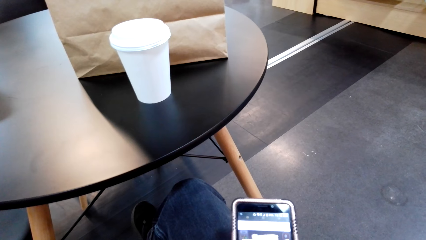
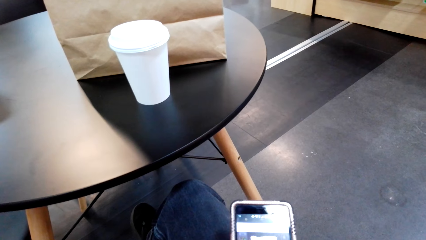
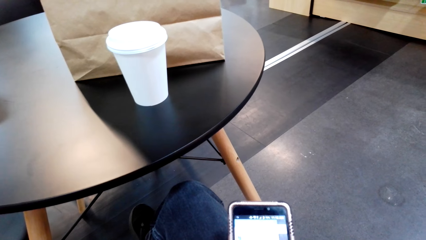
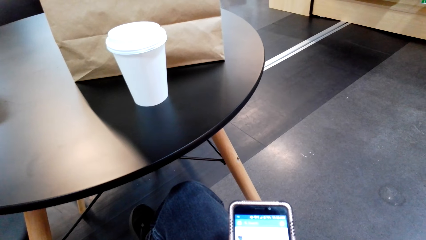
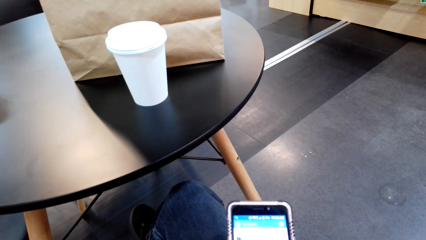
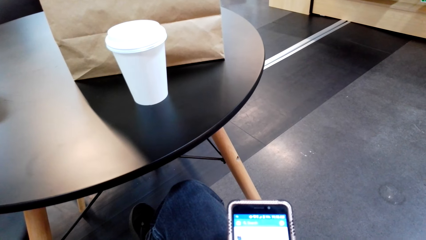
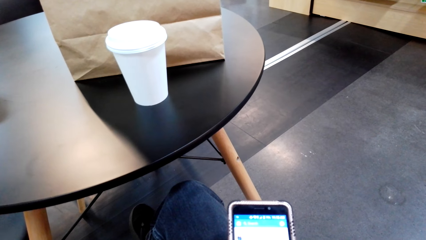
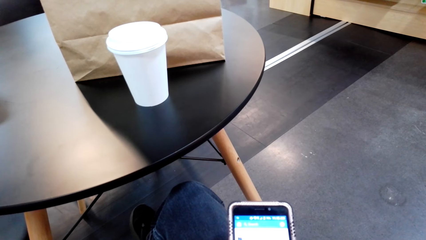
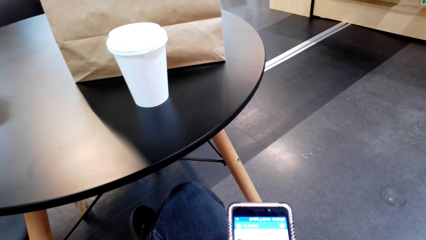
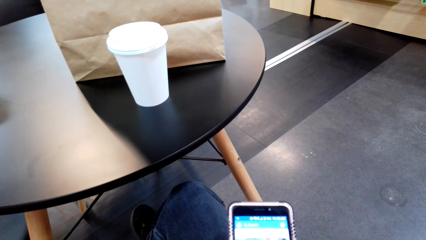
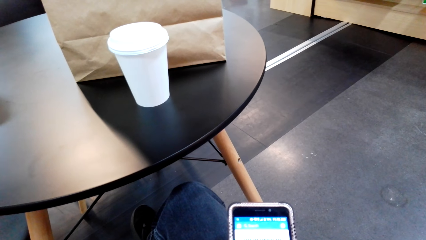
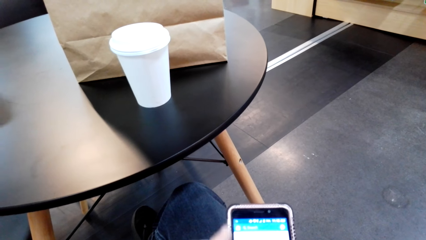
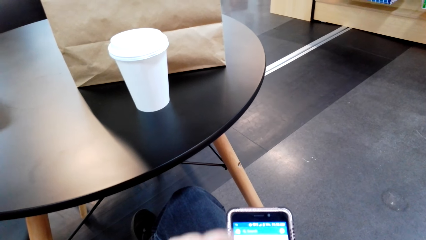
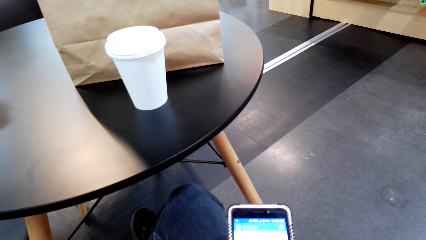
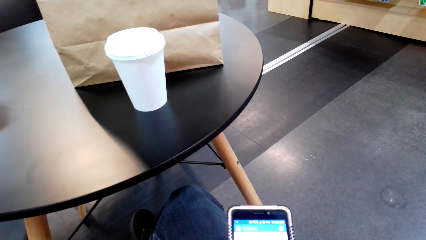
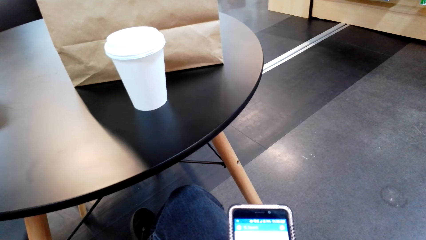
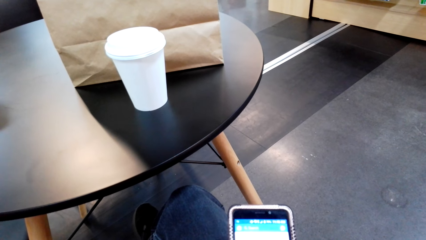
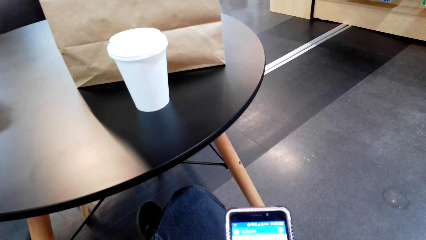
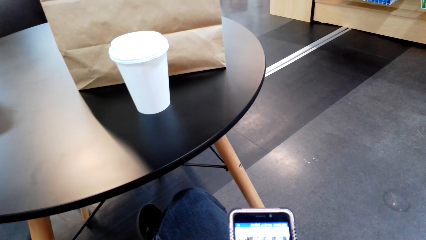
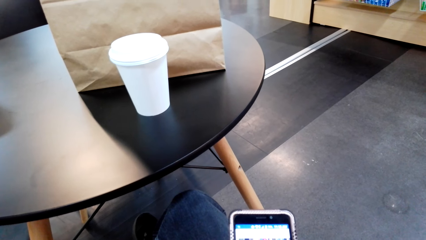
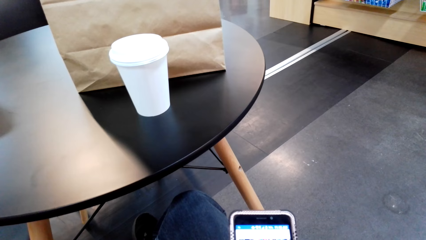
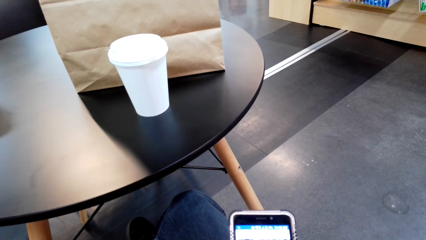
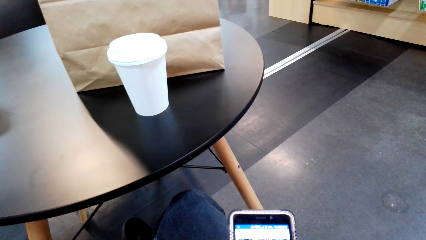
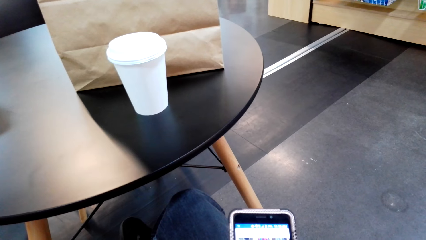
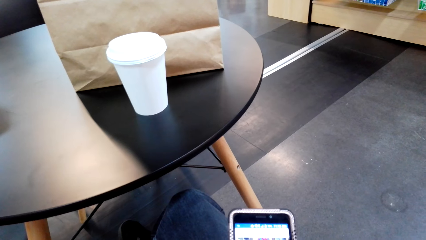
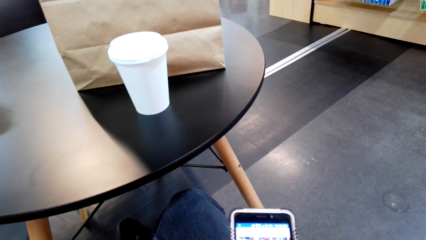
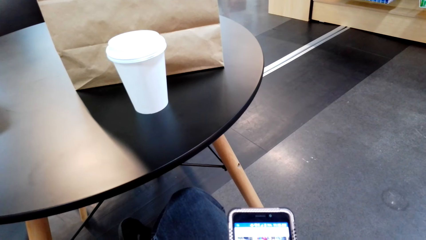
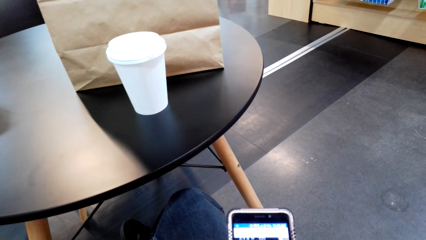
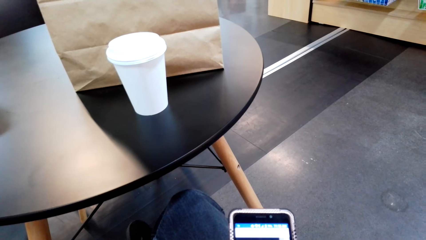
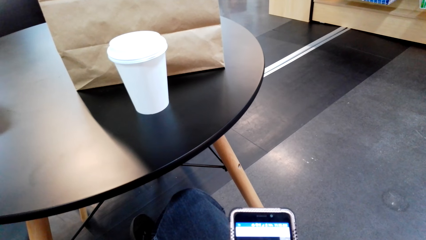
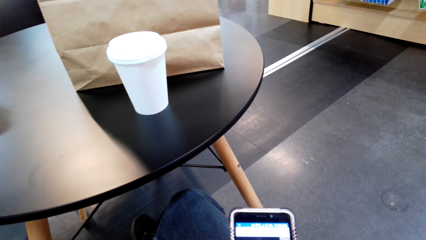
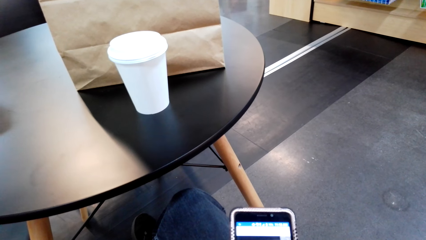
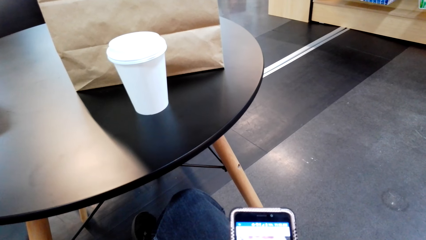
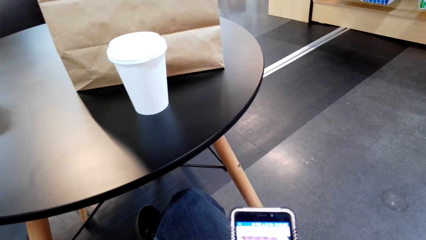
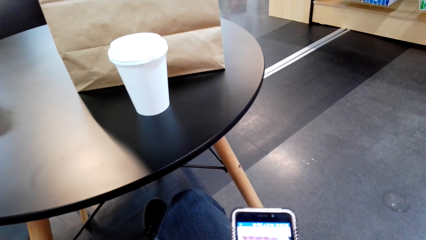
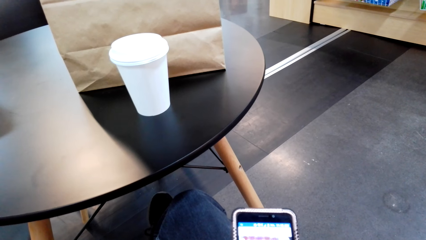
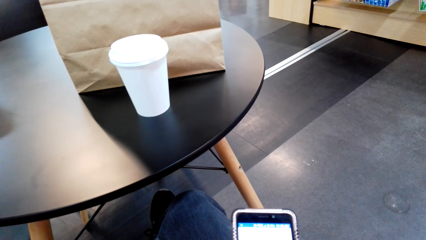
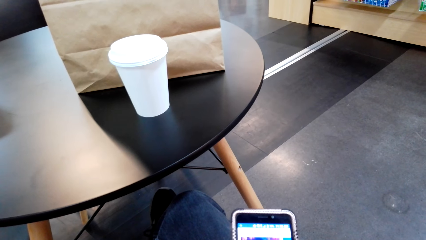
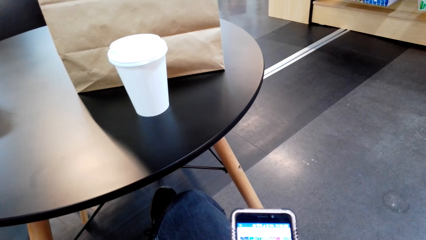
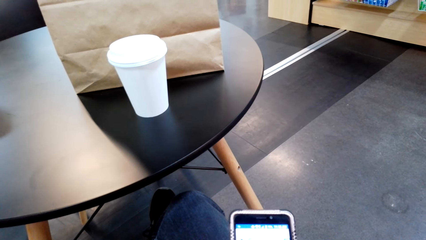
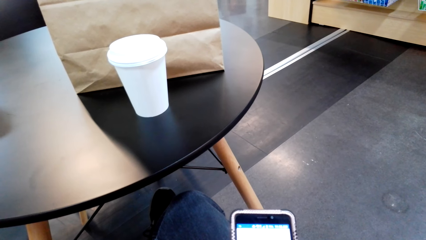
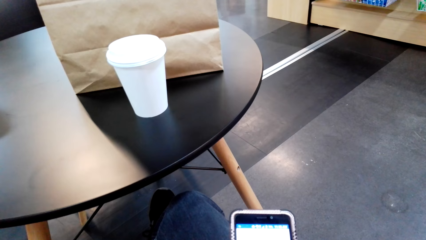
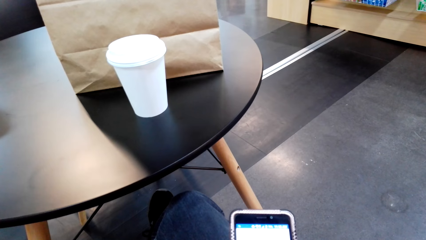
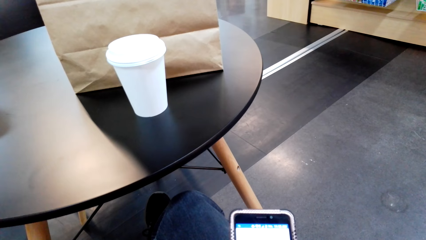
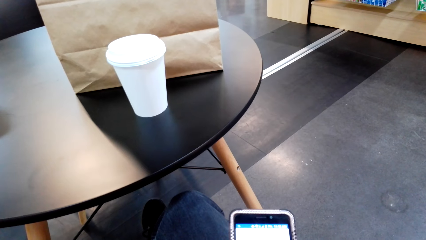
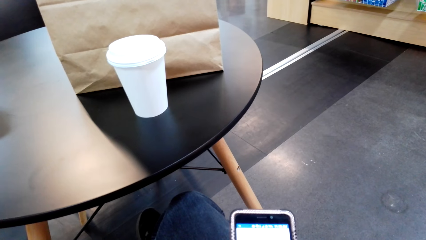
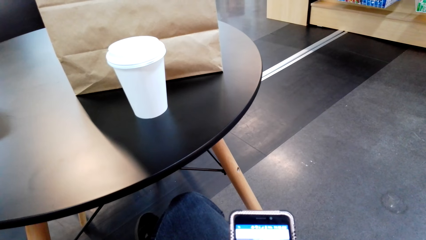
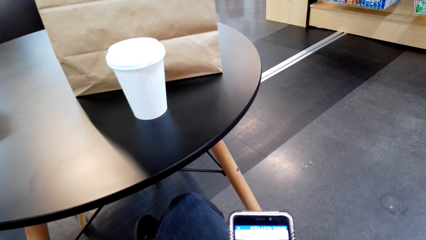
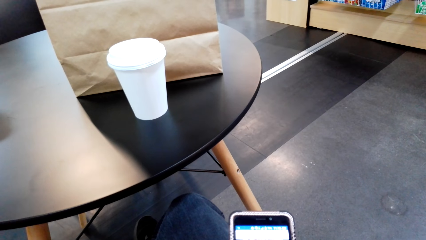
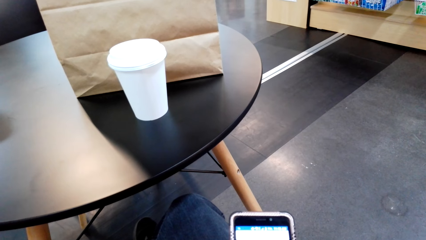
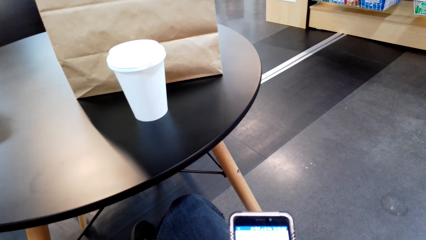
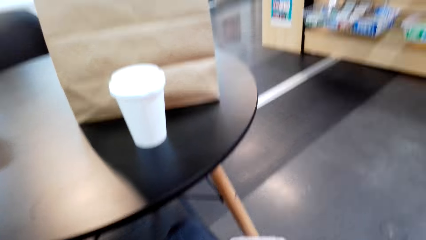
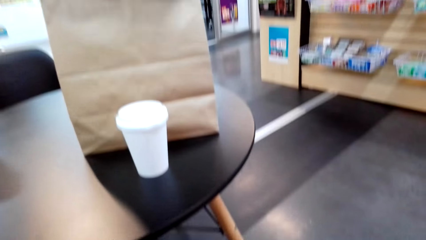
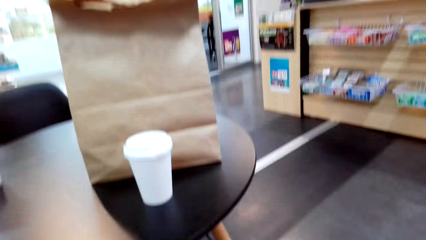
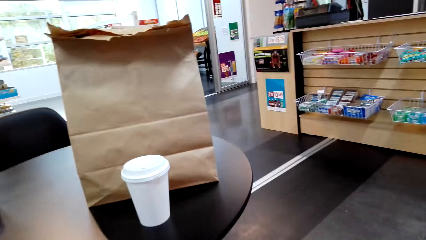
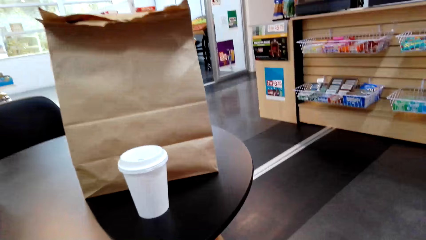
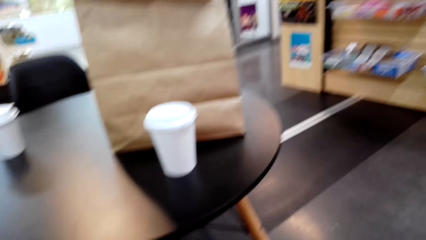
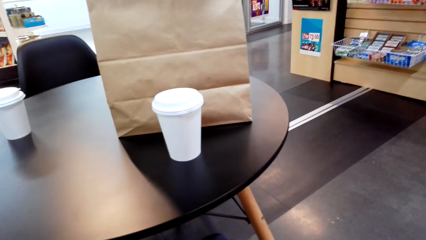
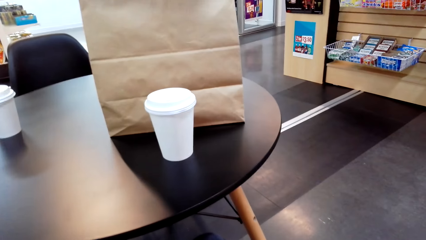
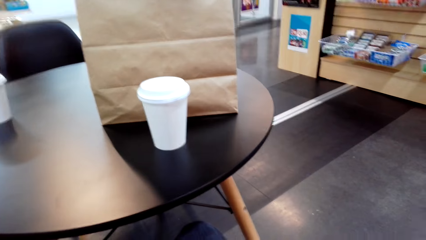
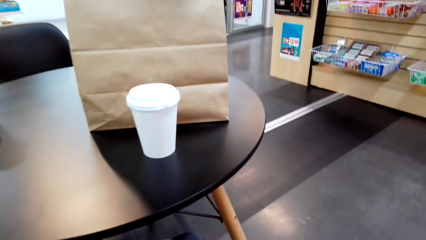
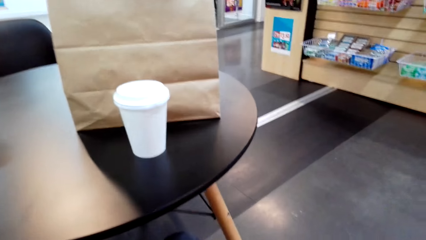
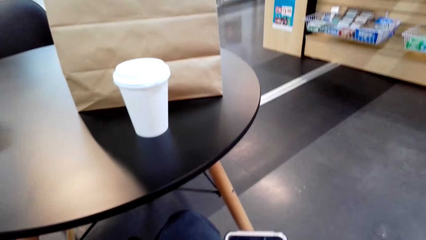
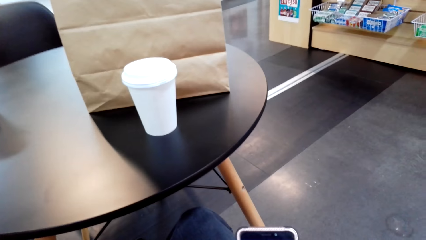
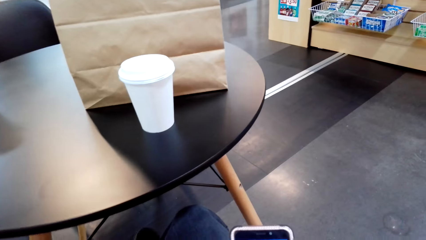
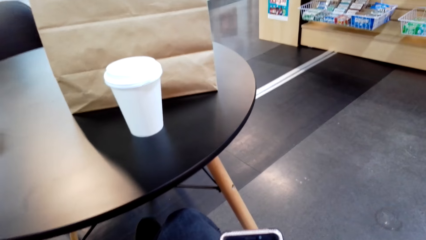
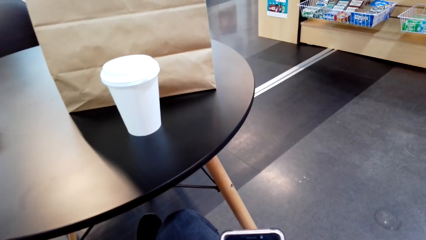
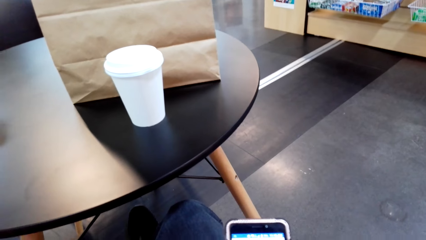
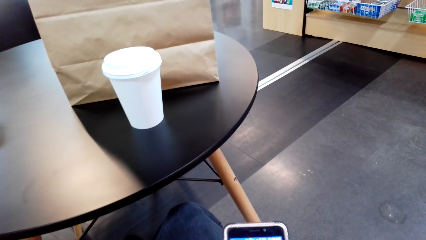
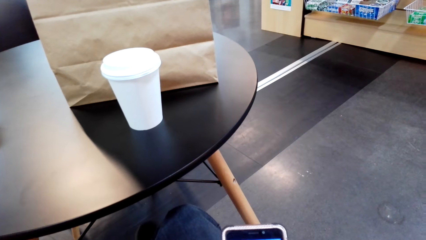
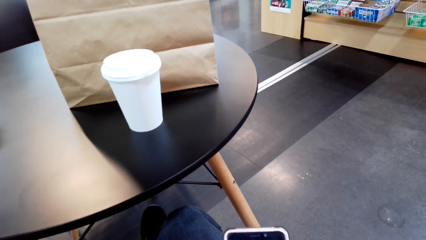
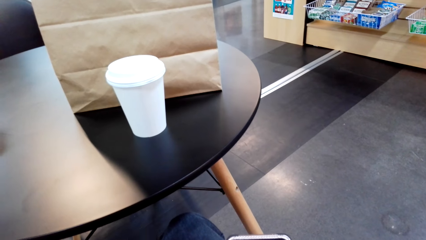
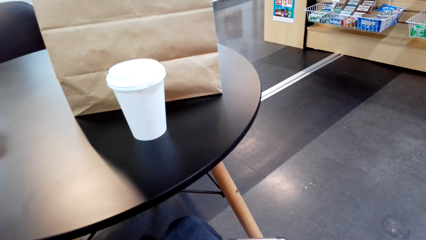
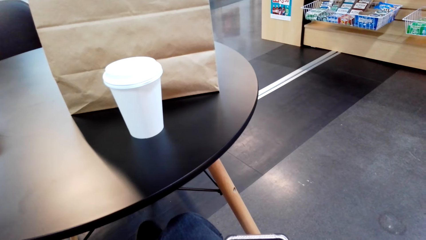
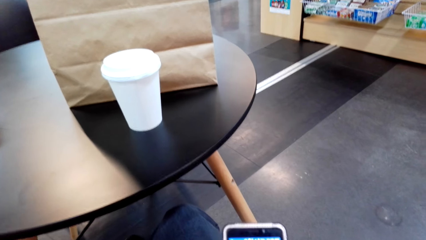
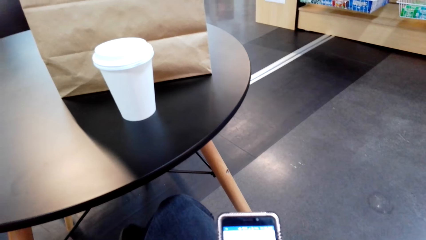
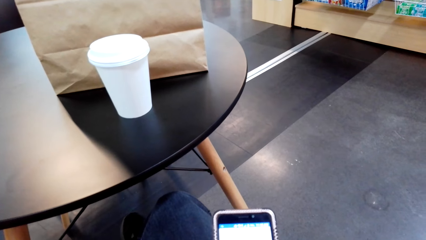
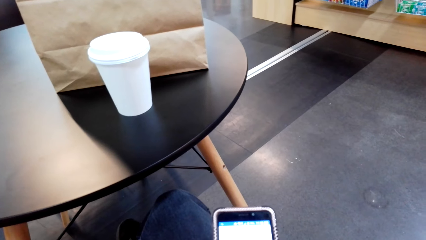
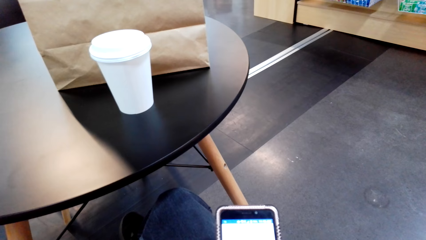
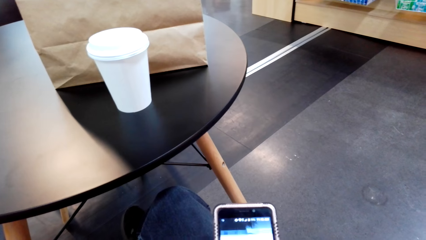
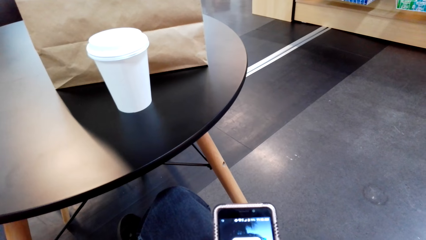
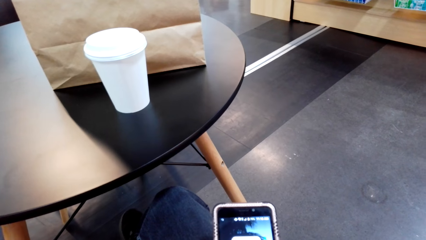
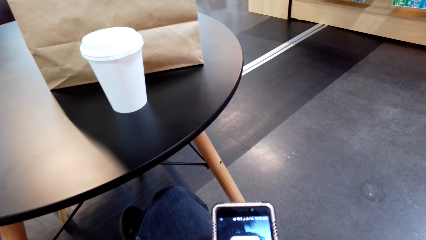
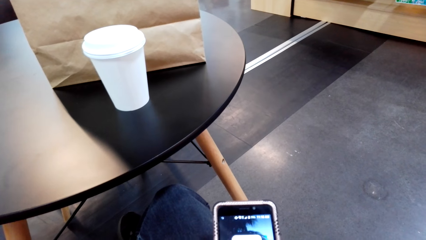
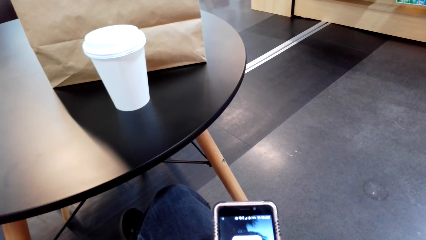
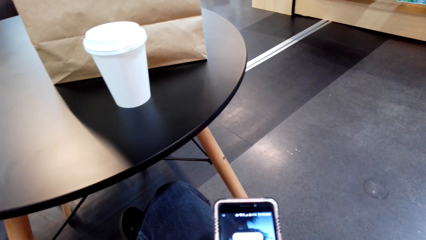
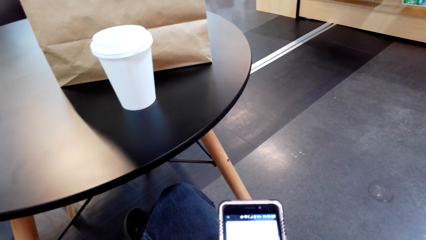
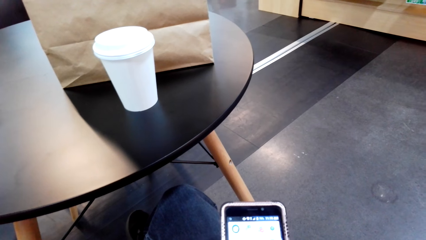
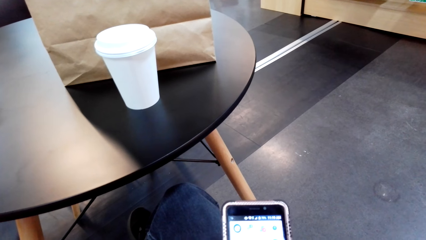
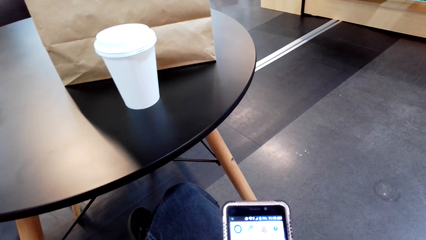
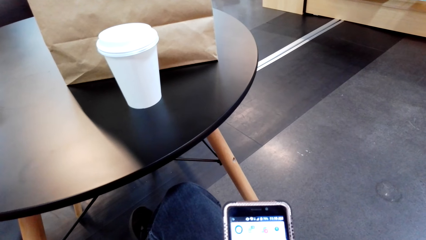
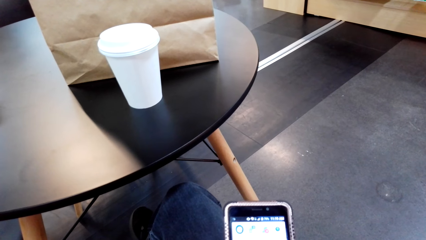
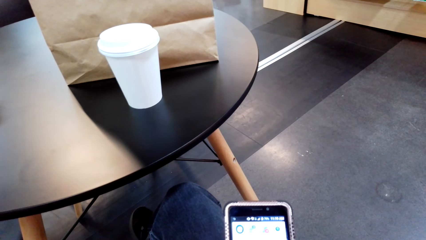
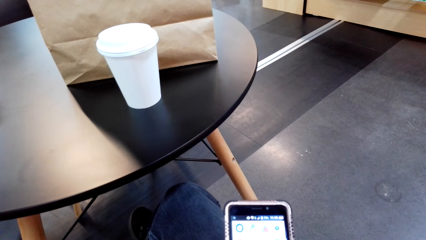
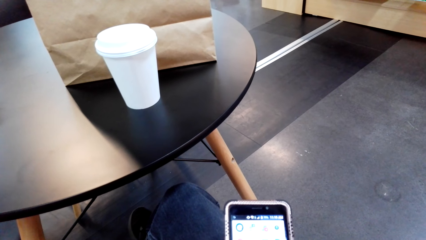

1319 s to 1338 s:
The camera wearer looks around. They use the phone.
